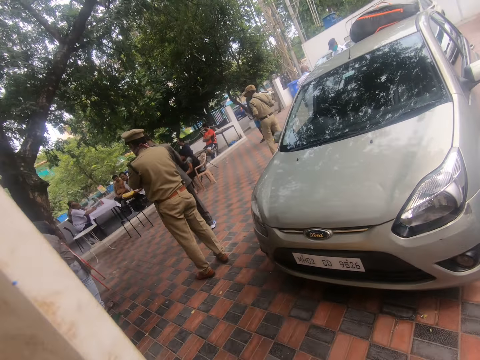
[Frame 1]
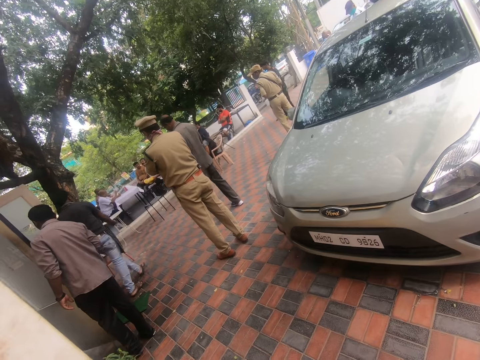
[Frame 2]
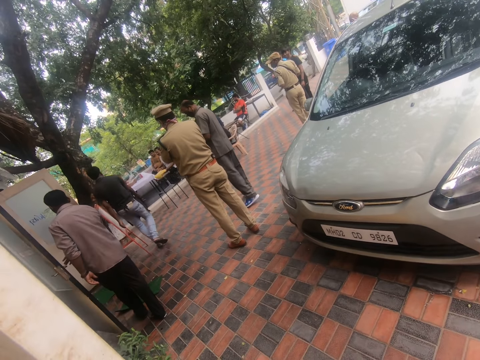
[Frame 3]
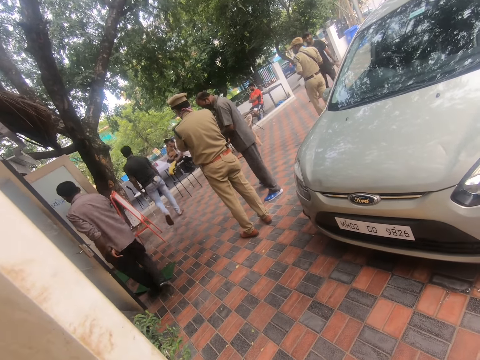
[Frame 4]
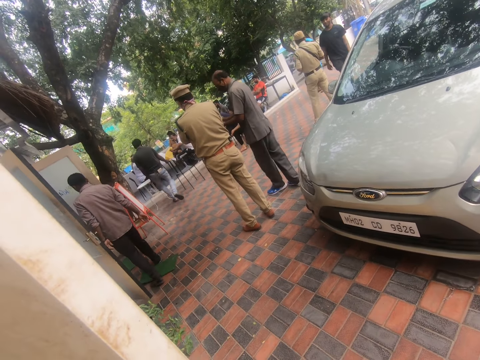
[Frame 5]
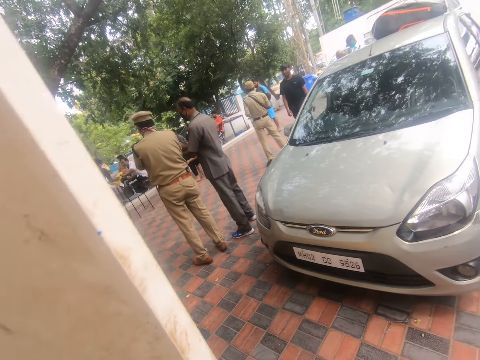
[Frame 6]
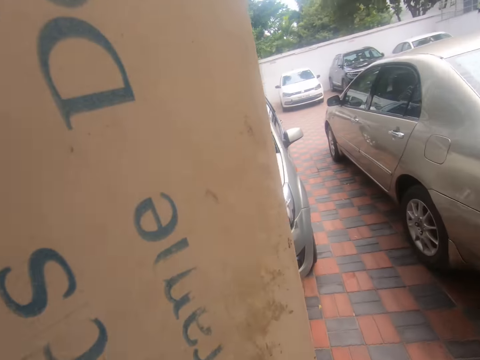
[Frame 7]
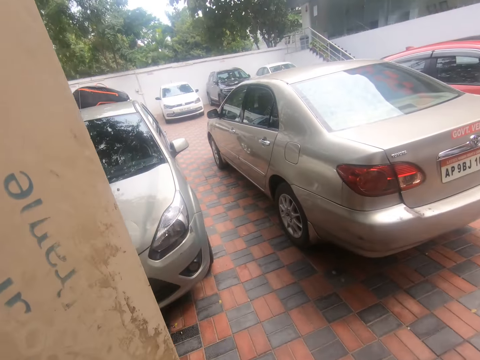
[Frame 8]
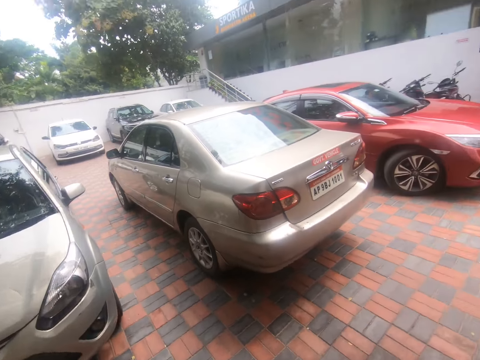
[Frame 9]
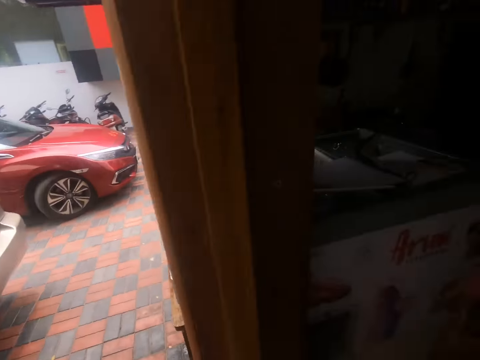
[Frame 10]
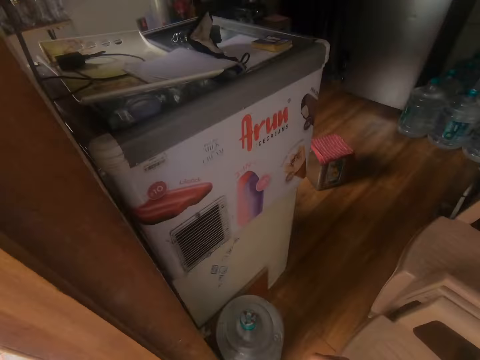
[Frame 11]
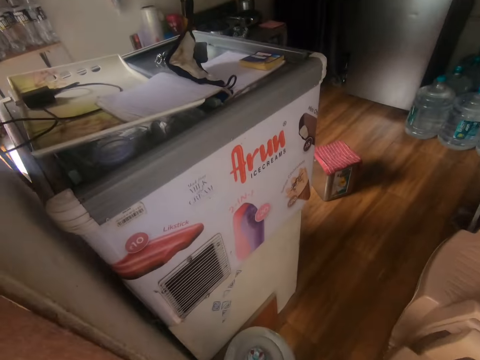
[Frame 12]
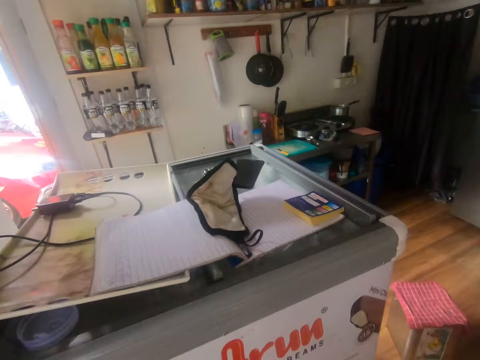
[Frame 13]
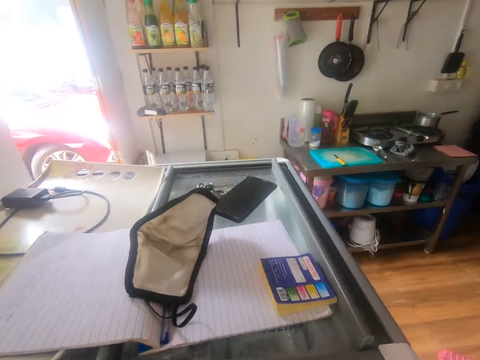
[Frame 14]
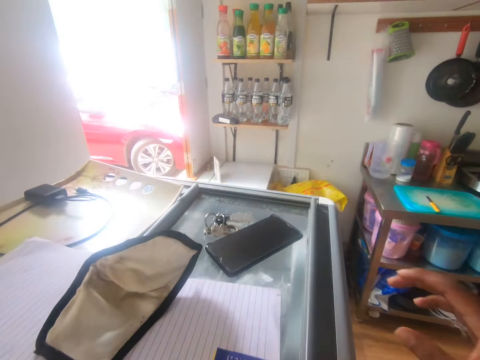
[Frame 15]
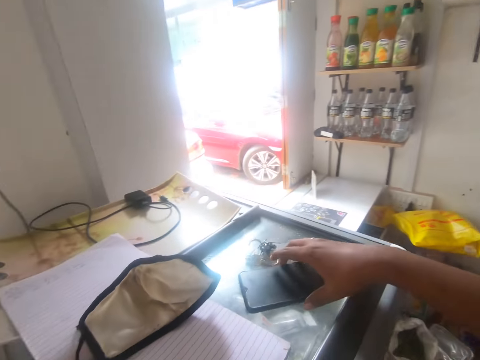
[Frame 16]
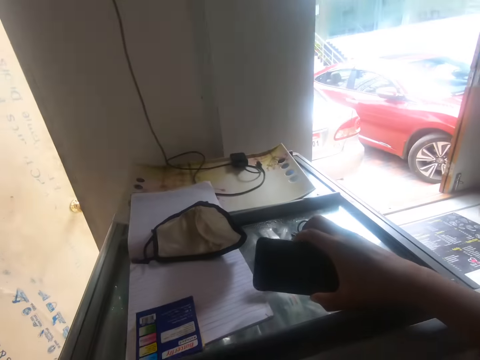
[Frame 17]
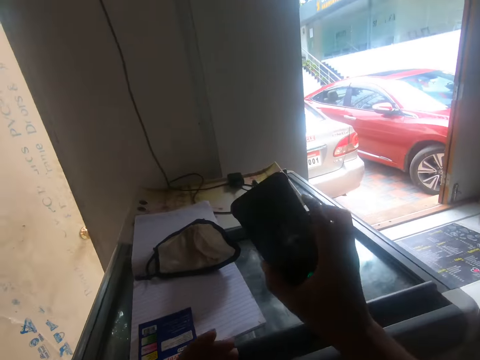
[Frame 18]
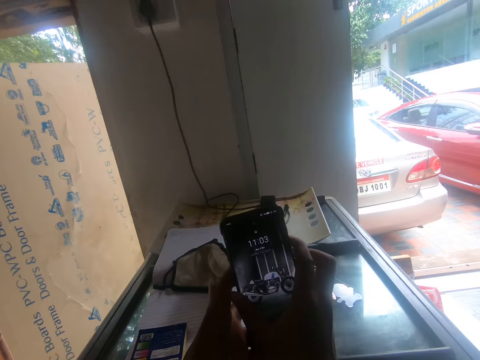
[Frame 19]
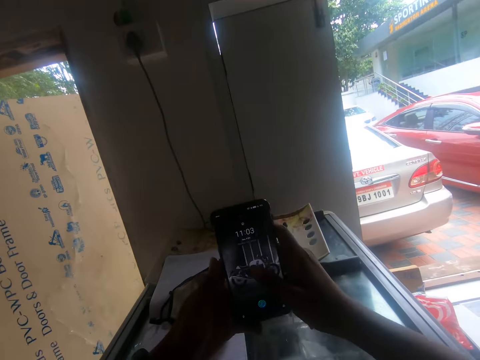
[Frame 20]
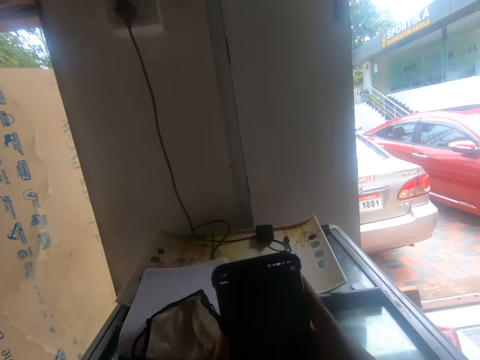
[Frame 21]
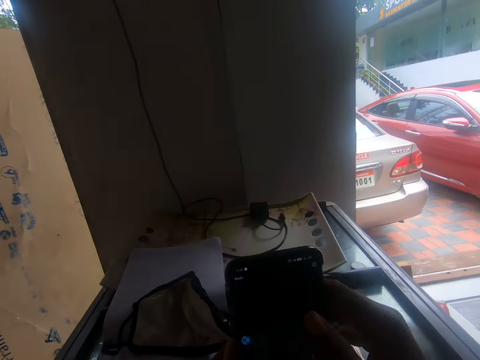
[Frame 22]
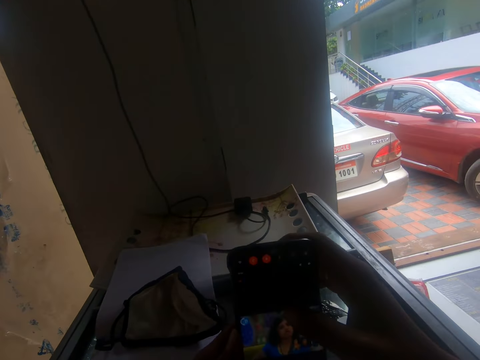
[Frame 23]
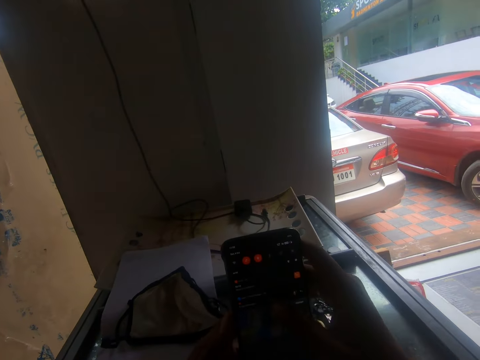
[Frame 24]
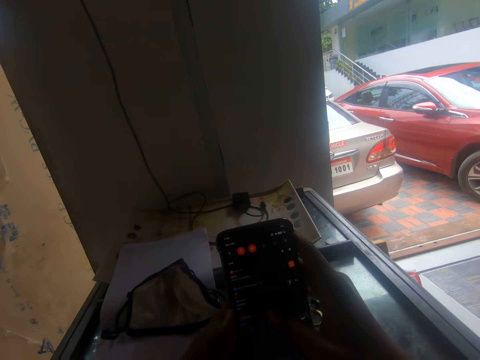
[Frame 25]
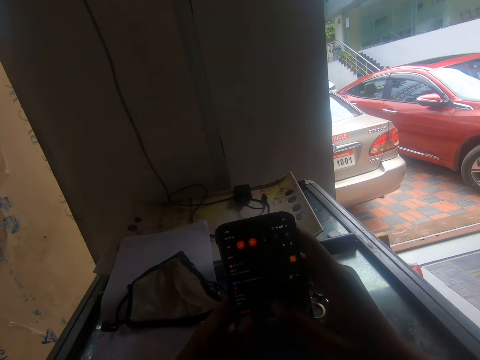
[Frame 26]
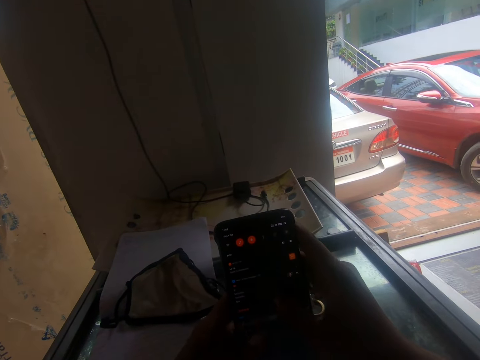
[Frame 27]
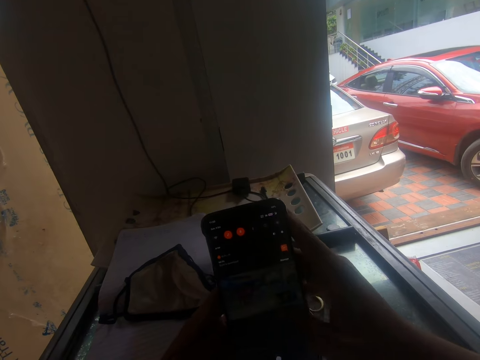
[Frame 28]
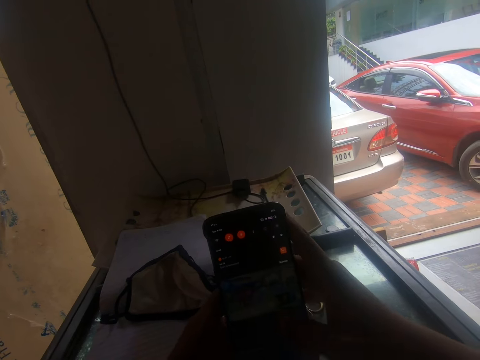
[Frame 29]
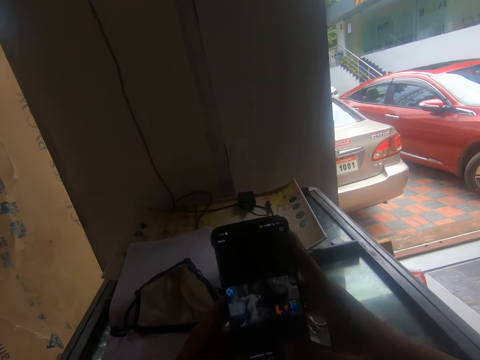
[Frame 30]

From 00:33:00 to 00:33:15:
The camera wearer walks into the store. He picks up a phone on a fridge with his right hand. He scrolls the phone. He operates the phone with his hands.

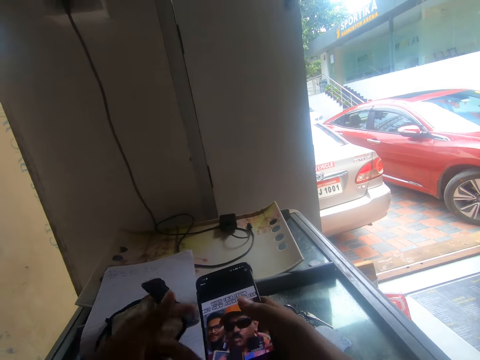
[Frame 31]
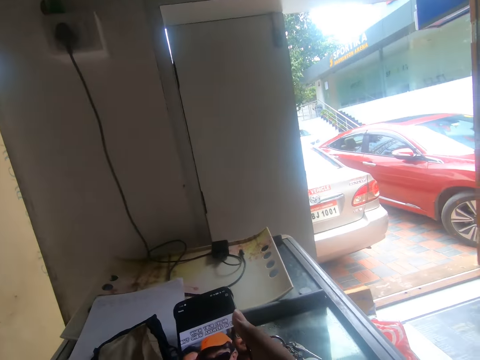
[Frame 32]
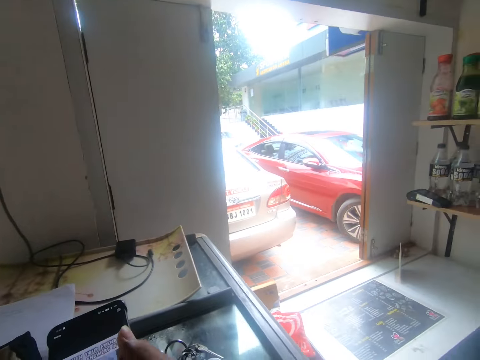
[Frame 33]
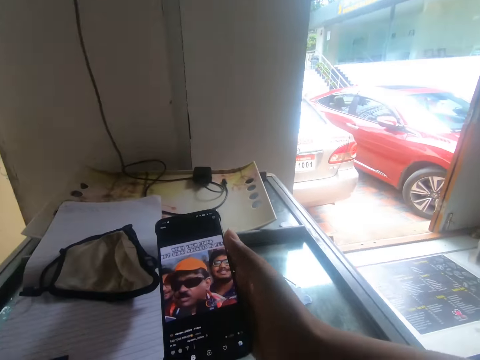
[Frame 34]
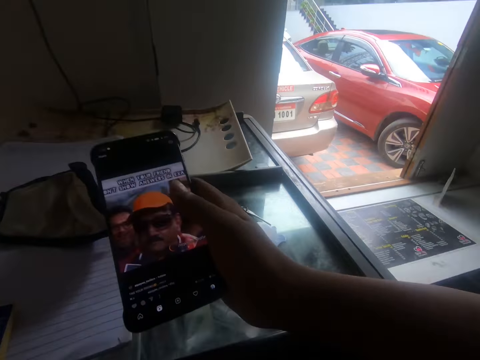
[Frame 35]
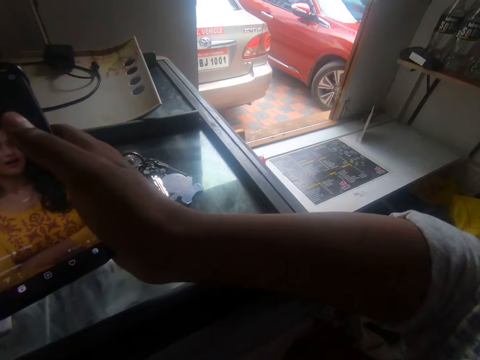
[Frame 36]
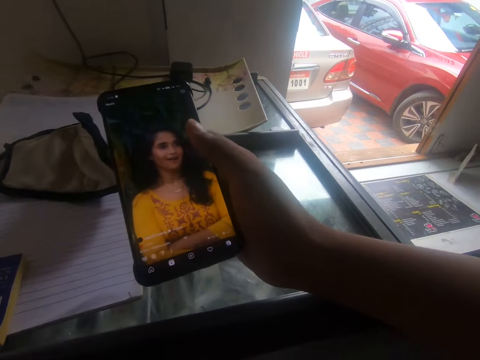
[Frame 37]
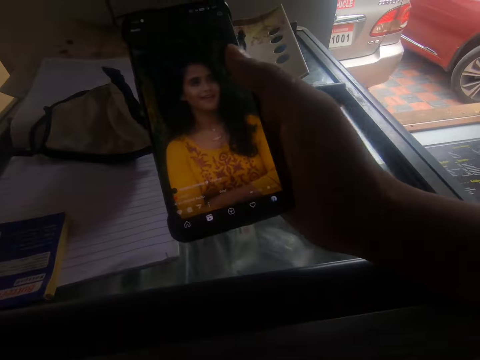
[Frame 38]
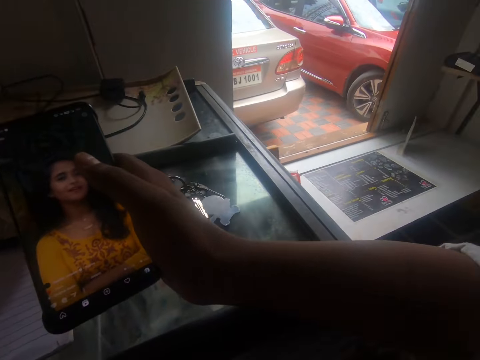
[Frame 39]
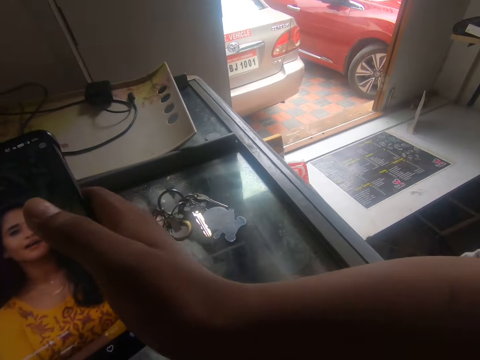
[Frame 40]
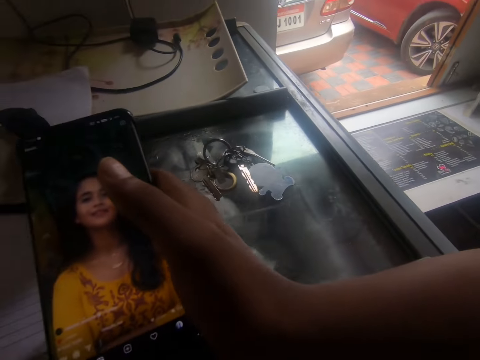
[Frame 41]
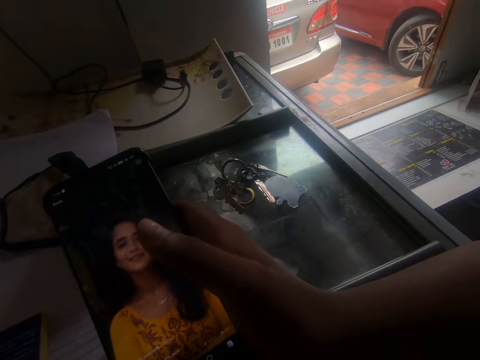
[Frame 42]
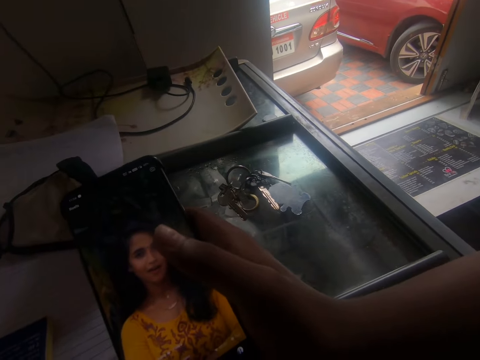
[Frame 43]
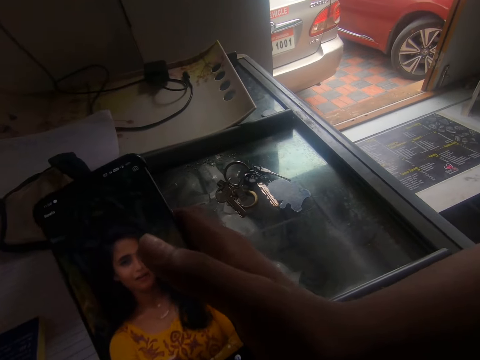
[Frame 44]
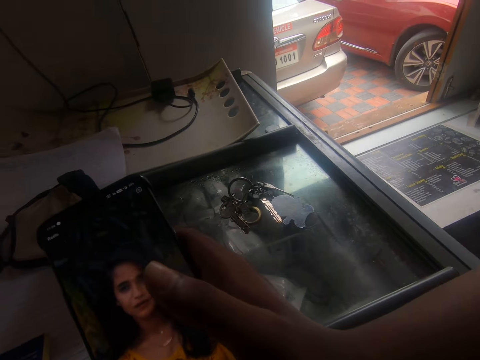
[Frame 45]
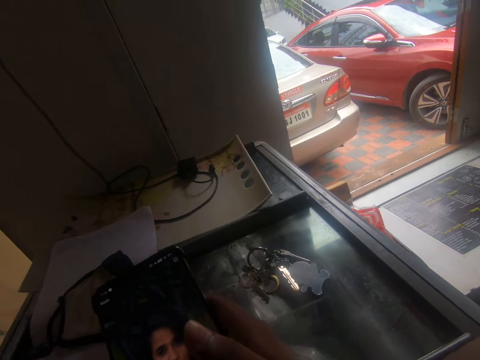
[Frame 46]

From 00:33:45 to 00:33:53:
The camera wearer operates the phone with his right hand.

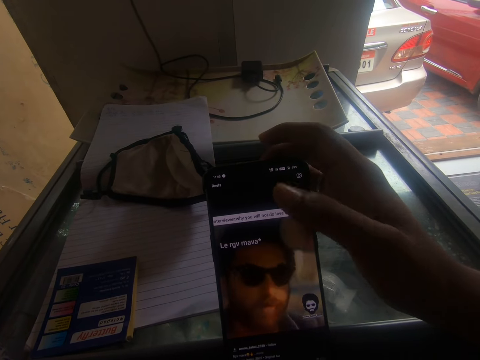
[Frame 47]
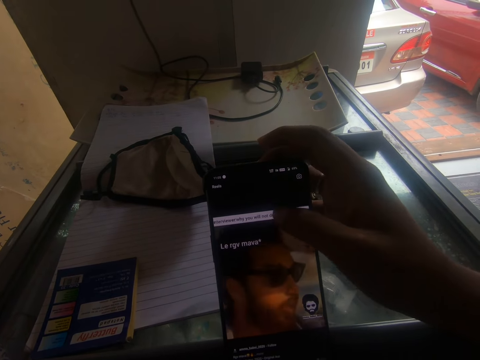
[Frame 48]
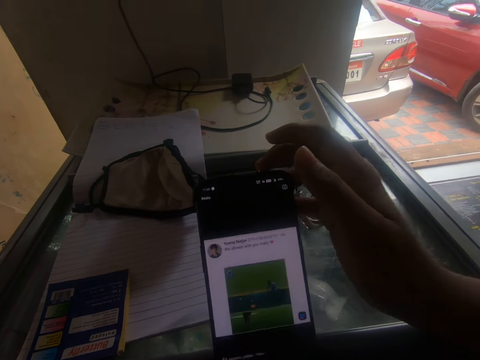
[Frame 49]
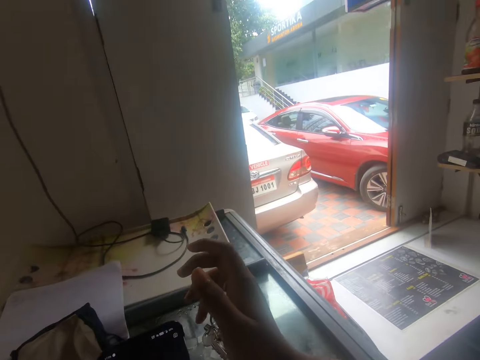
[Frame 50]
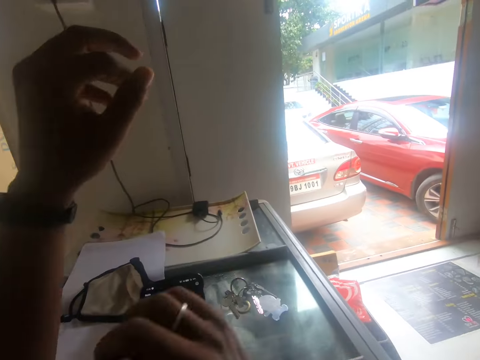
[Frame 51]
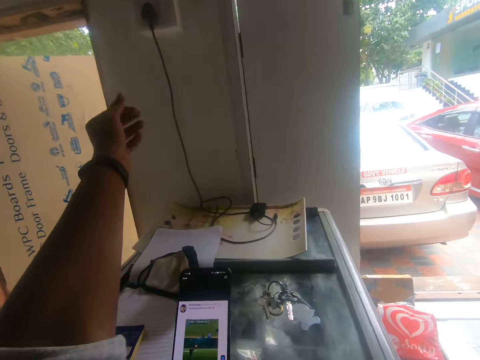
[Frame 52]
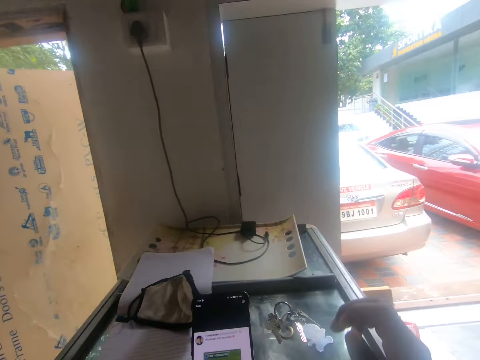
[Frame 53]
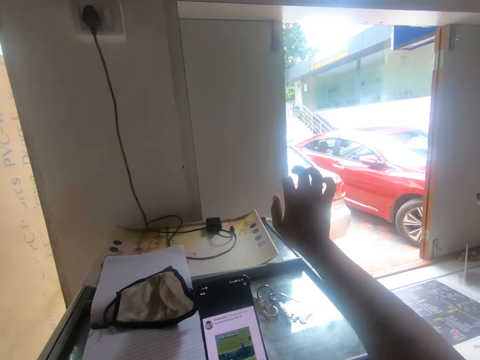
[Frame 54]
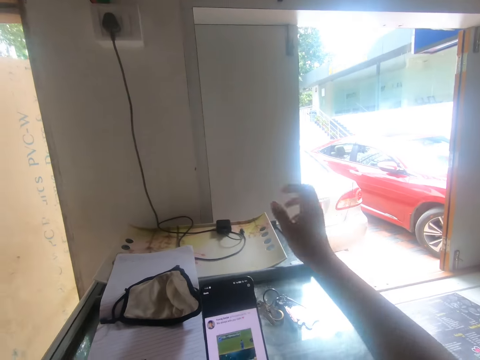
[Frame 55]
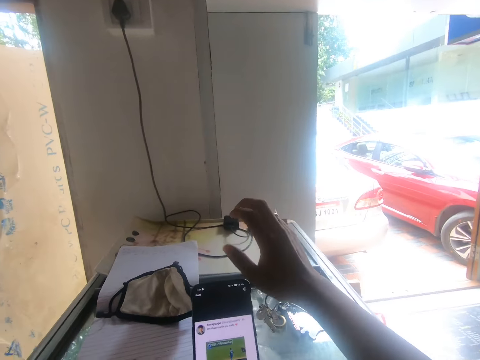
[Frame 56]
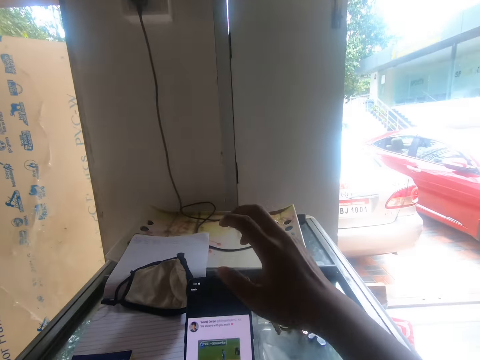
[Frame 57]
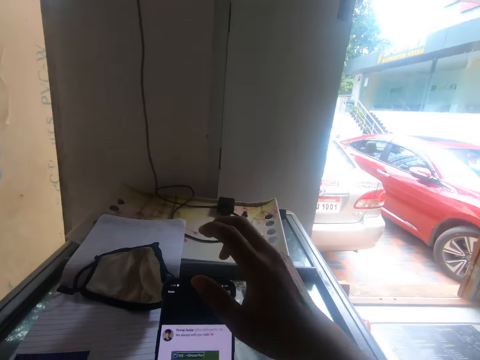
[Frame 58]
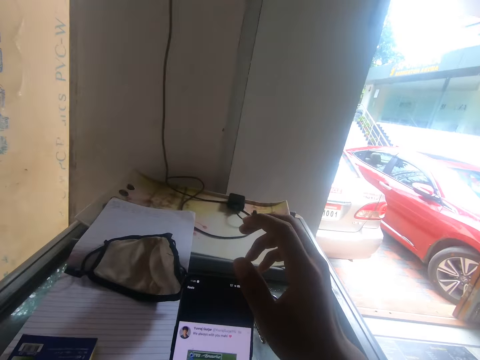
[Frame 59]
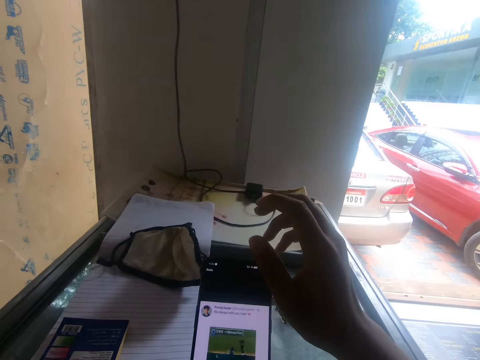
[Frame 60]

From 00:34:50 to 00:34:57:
The camera wearer drops the phone in his right hand on the fridge. He pulls the sleeve of his shirt with his right hand. He pulls the sleeve of his shirt with his left hand.
